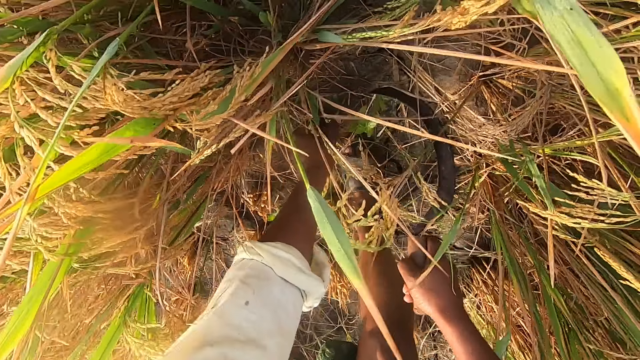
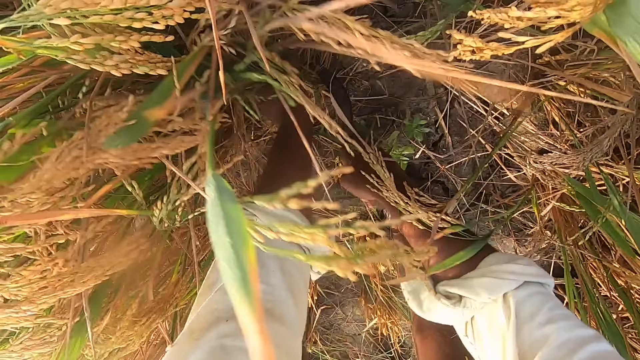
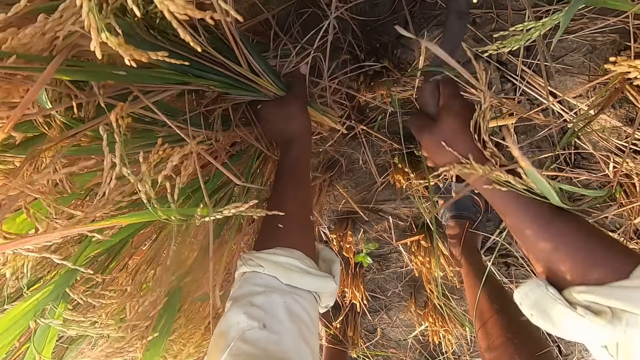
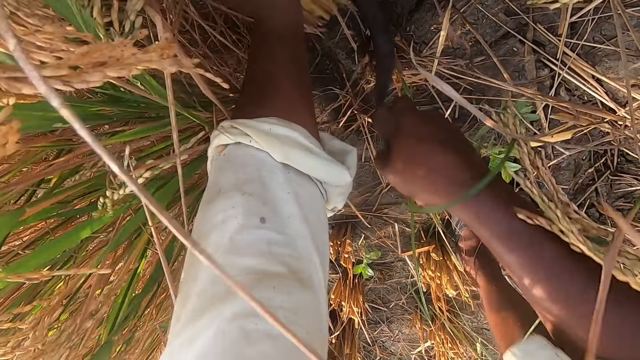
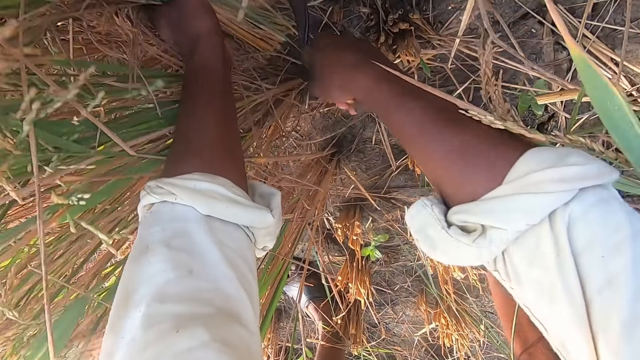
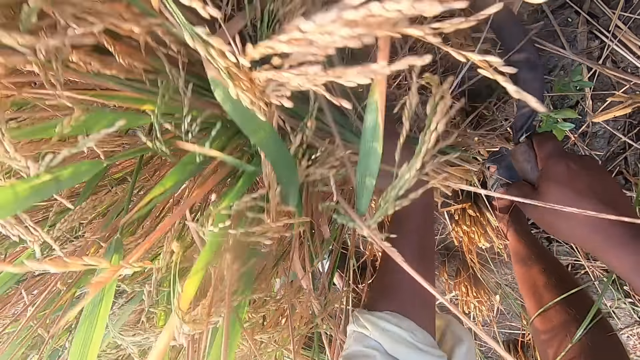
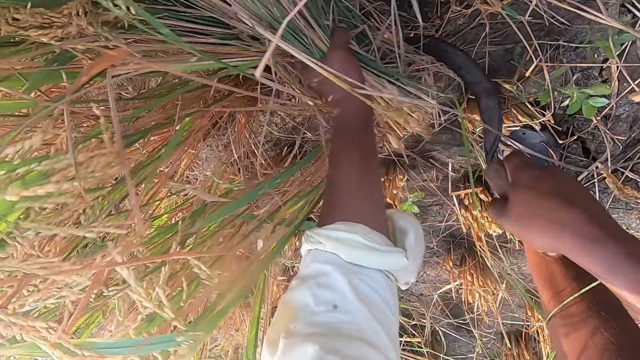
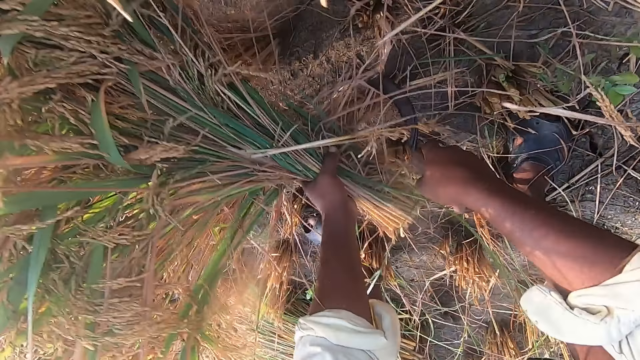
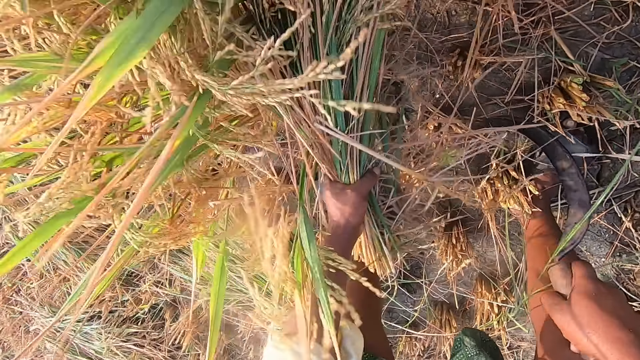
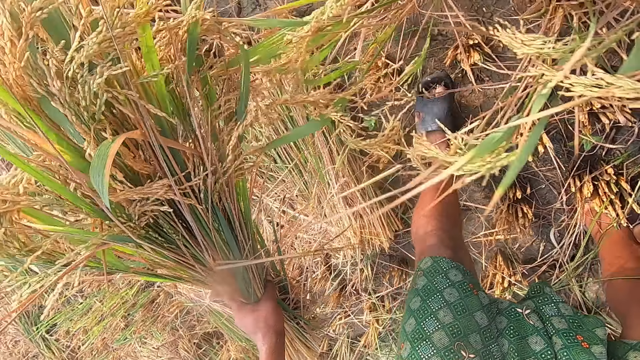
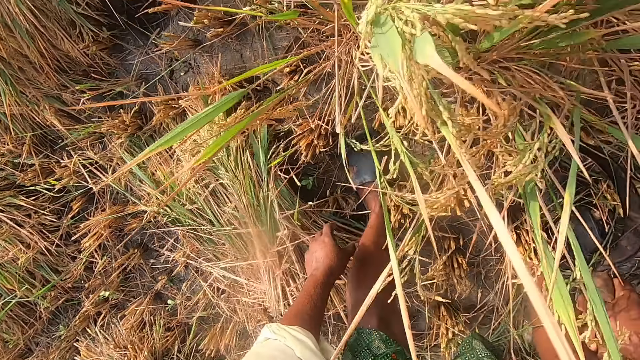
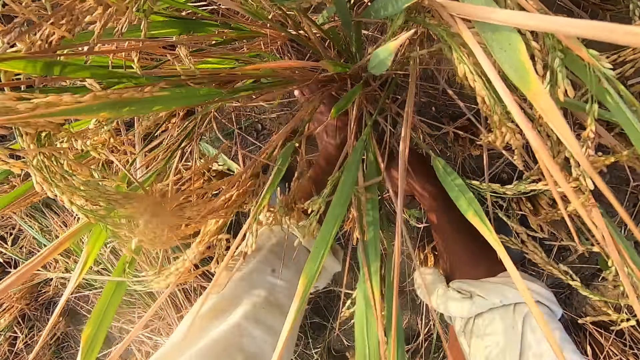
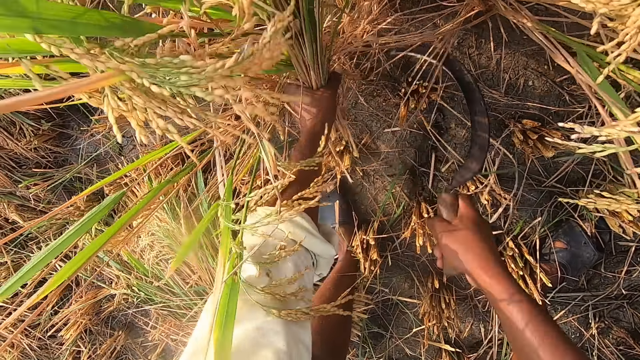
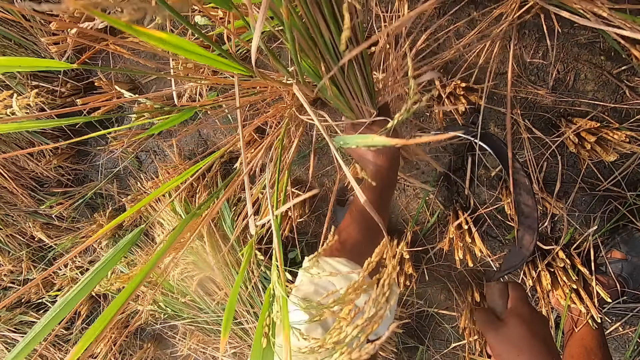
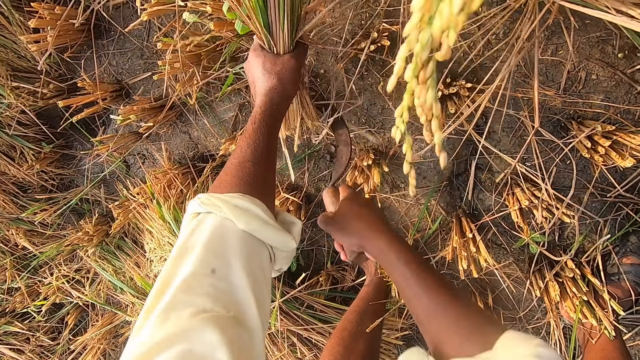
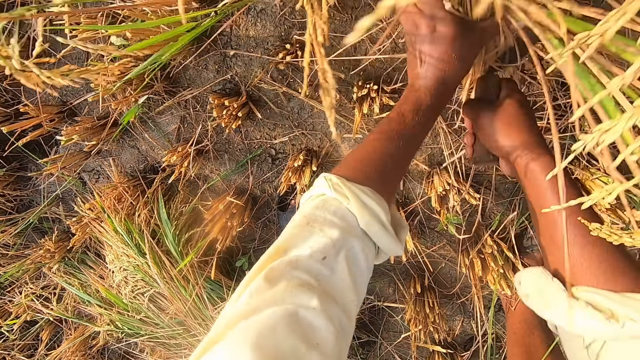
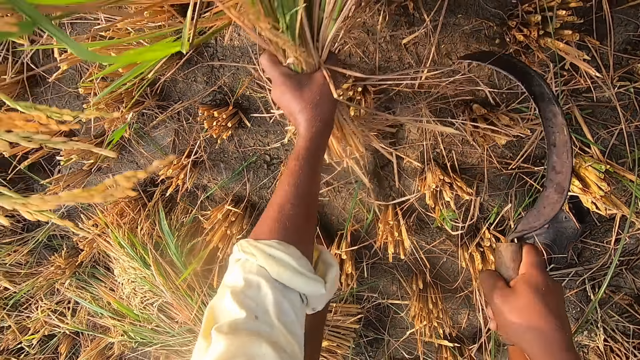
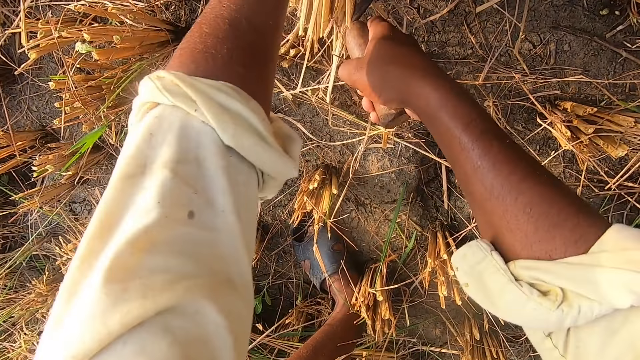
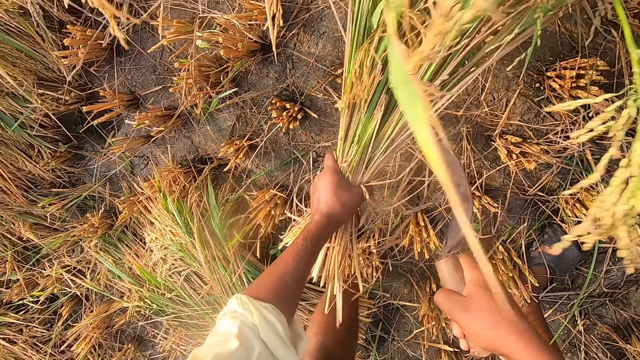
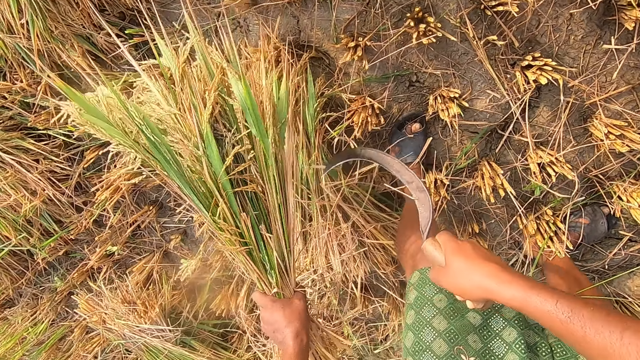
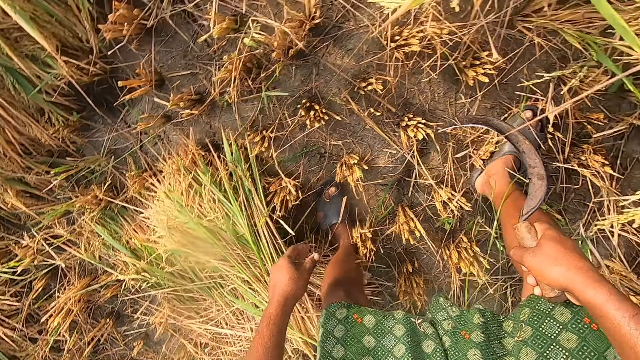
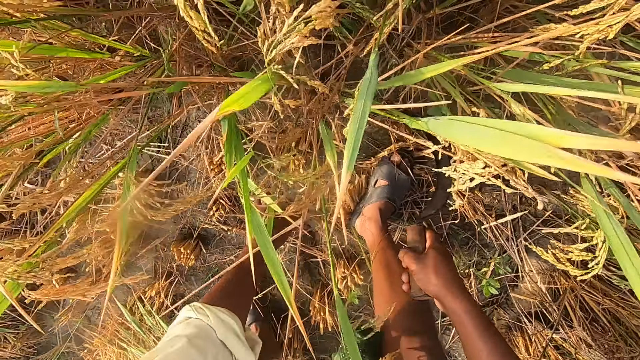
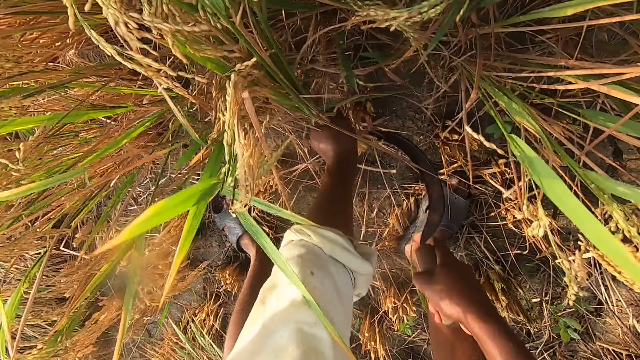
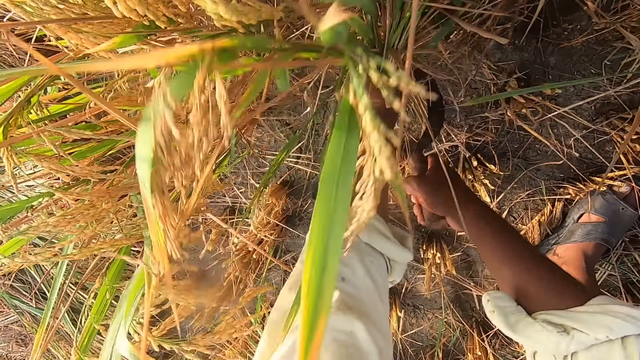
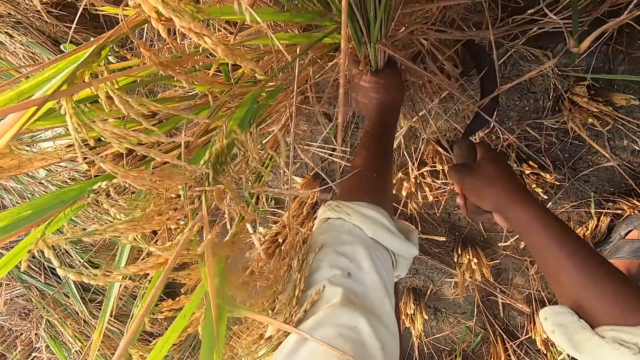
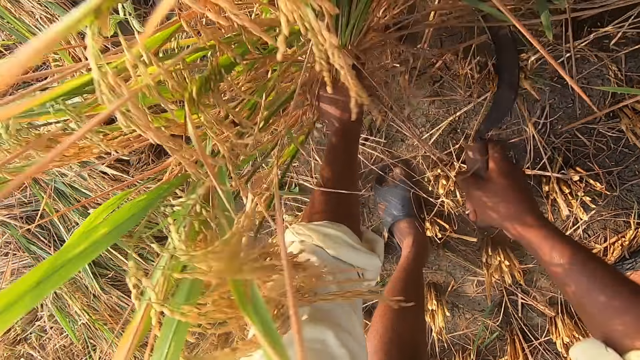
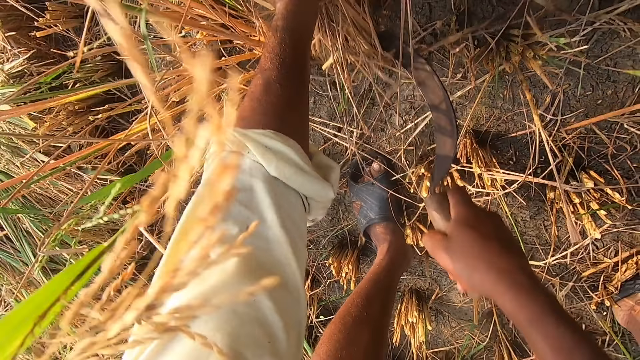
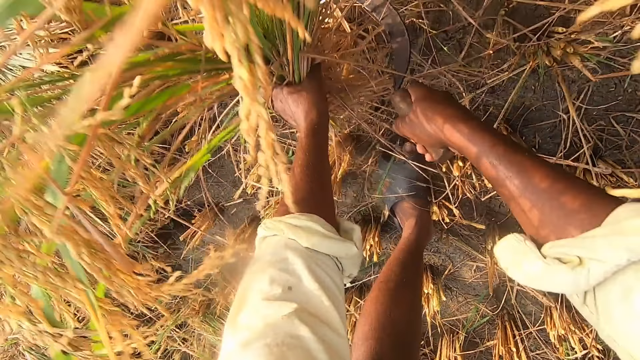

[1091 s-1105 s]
The camera wearer cuts the straw or rice plants from the ground with the hand sickle. They move around and drop the stack of straw on the ground. They hold the rice plants. They cut the straw from the ground with the sickle. They drop the stack of straw on the ground. They move around. They cut the straw from the ground with the sickle and hold the rice plants.

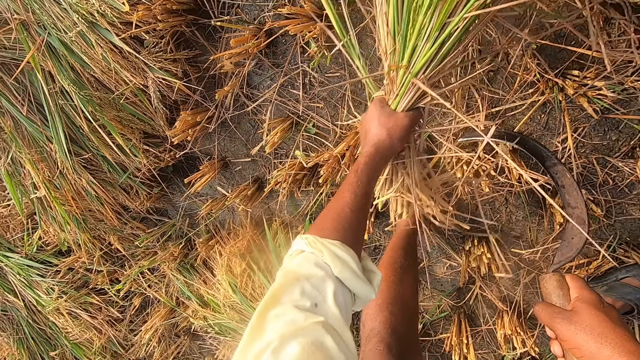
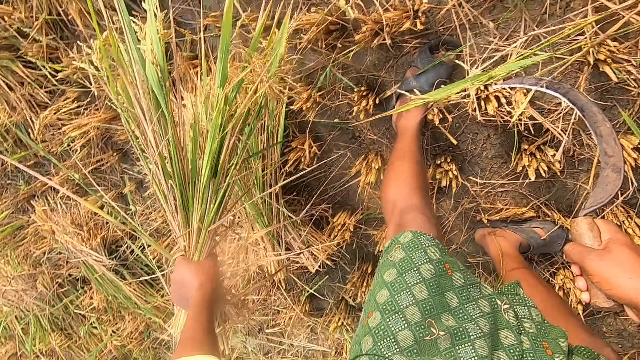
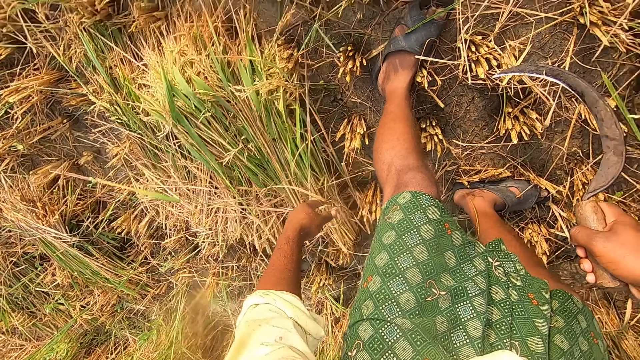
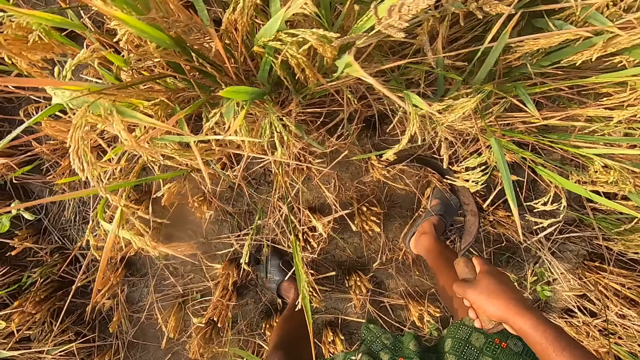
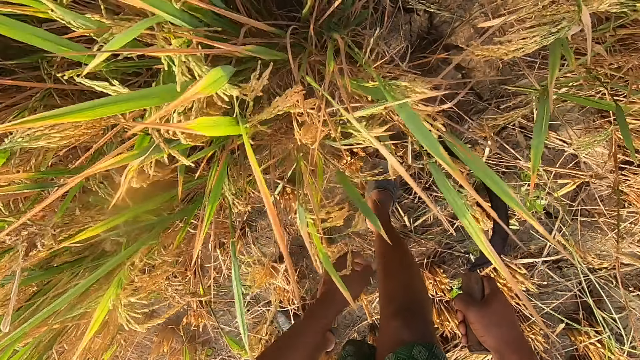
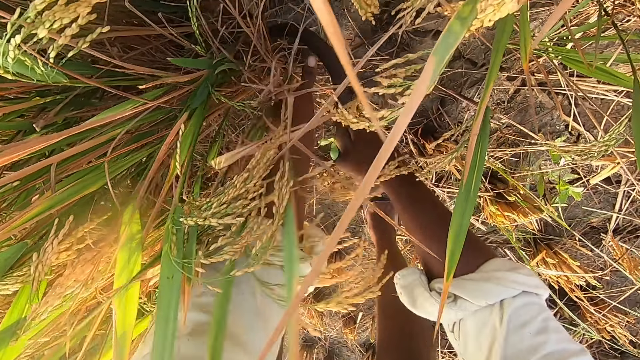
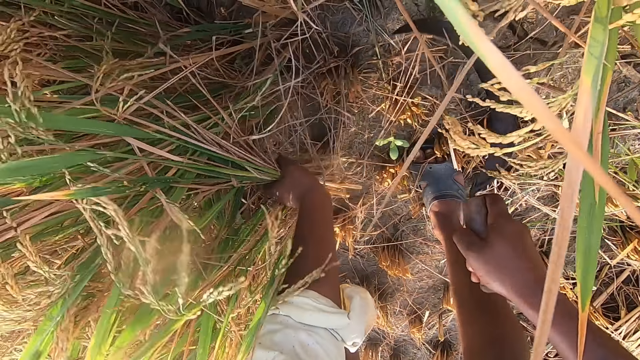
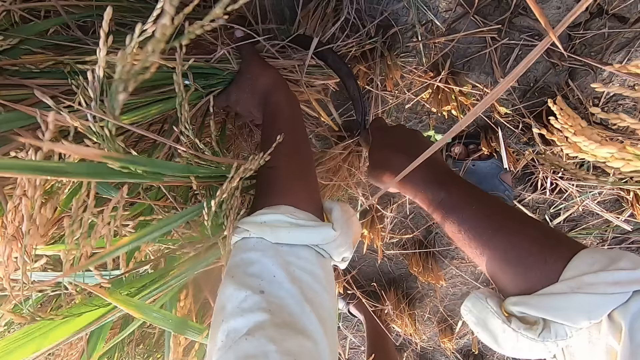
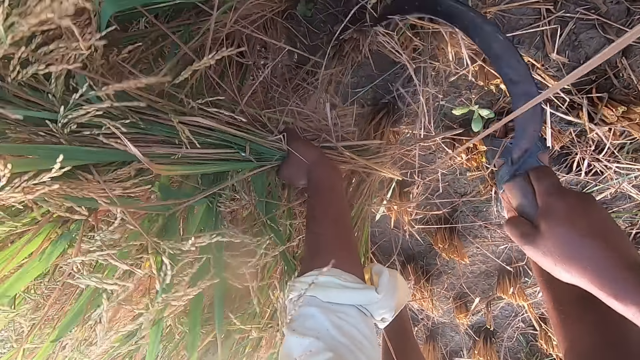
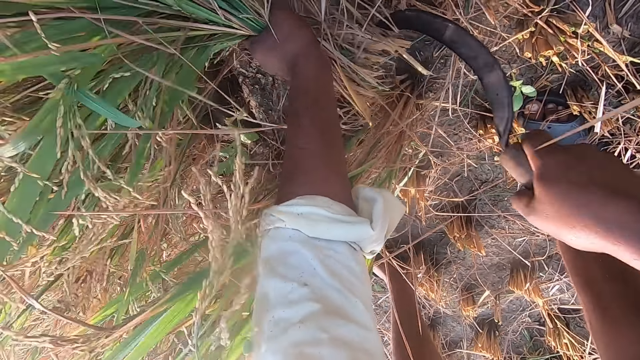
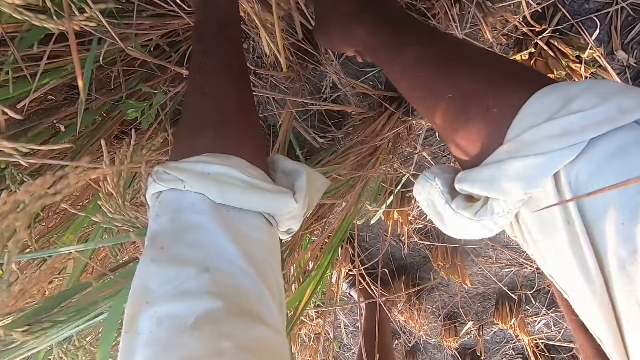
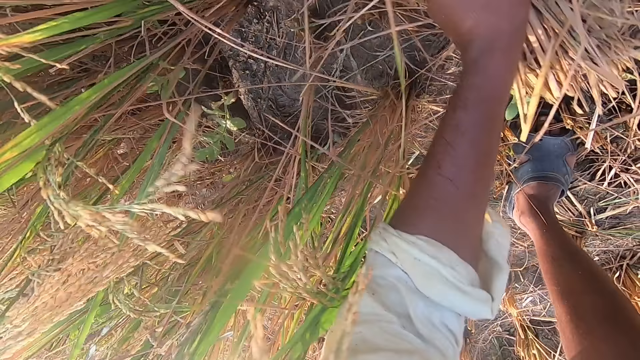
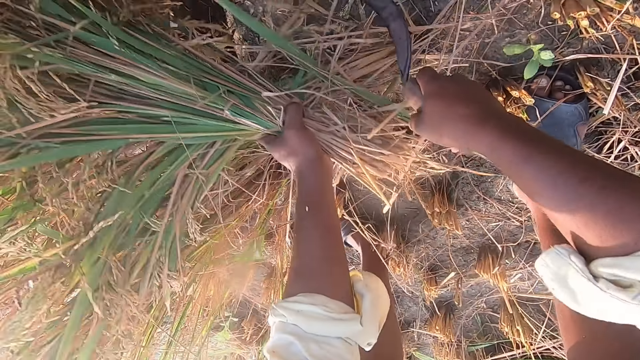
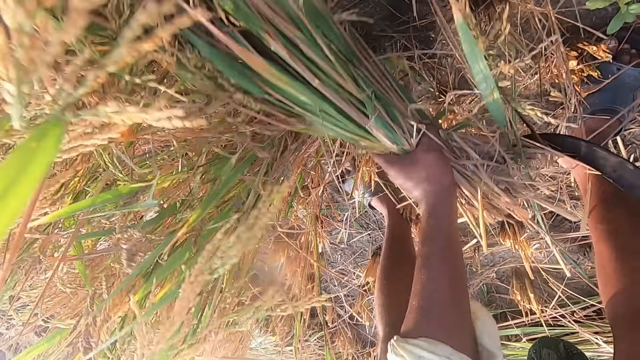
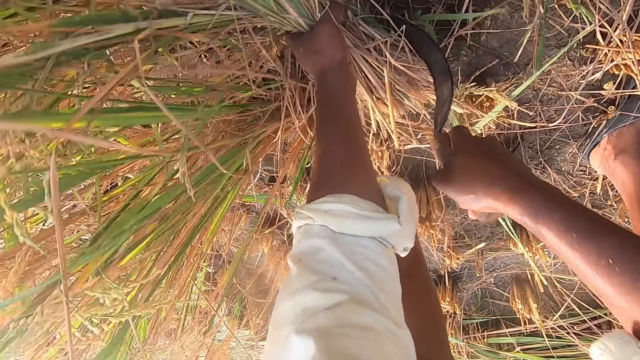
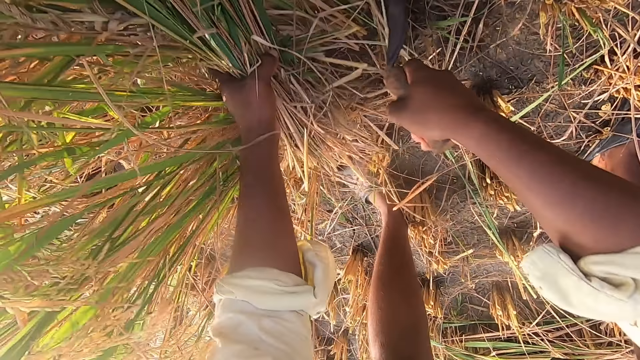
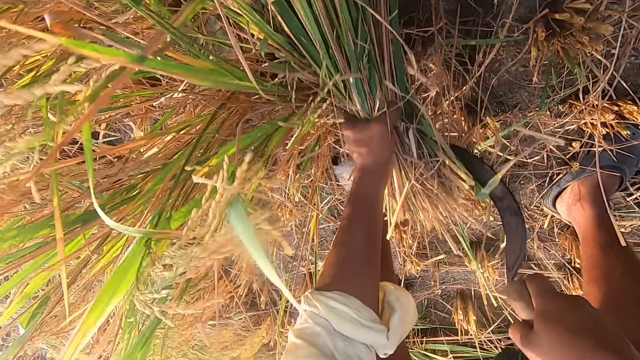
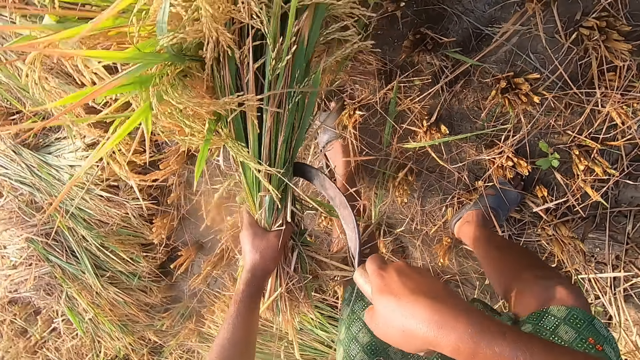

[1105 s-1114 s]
The camera wearer drops the stack of straw or rice plants on the ground. They move around. They hold the rice plants. They cut the straw from the ground with the sickle.
